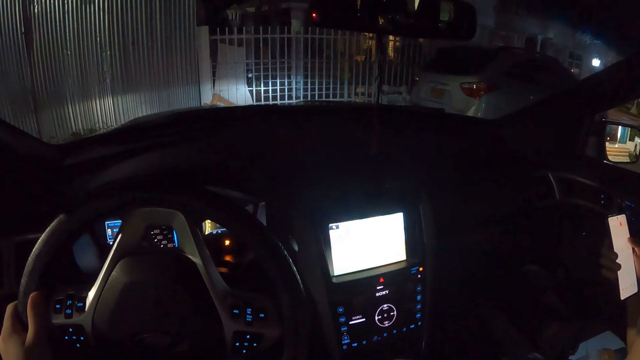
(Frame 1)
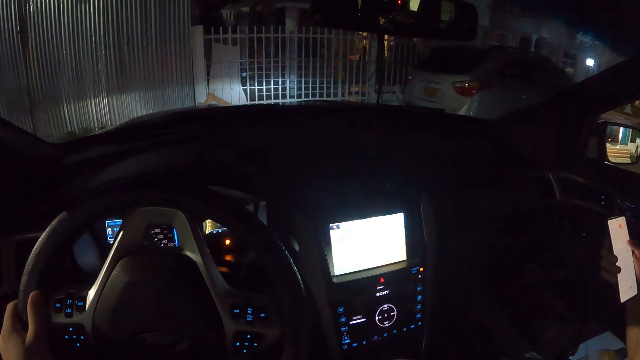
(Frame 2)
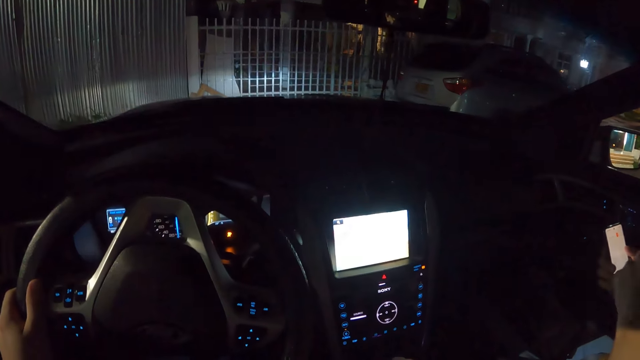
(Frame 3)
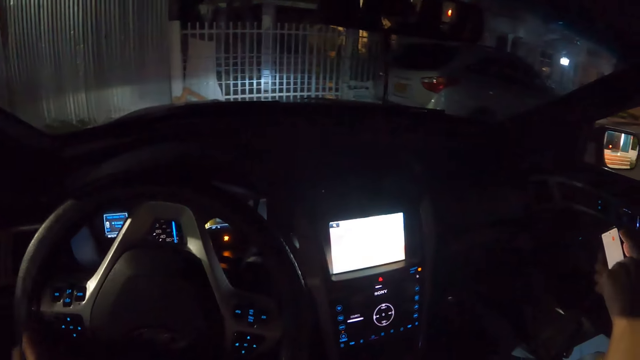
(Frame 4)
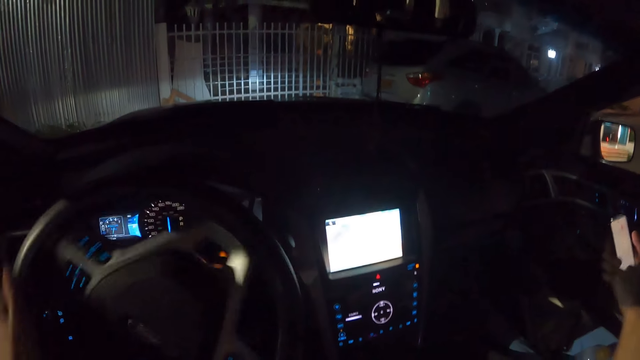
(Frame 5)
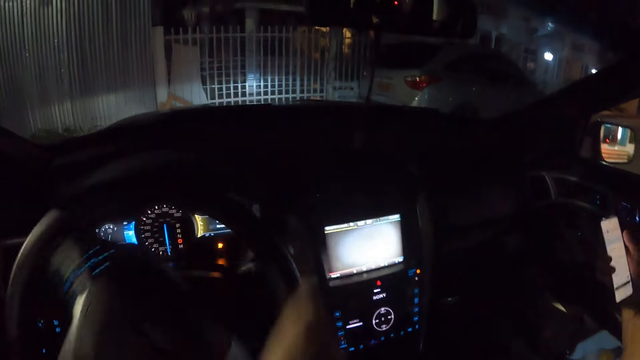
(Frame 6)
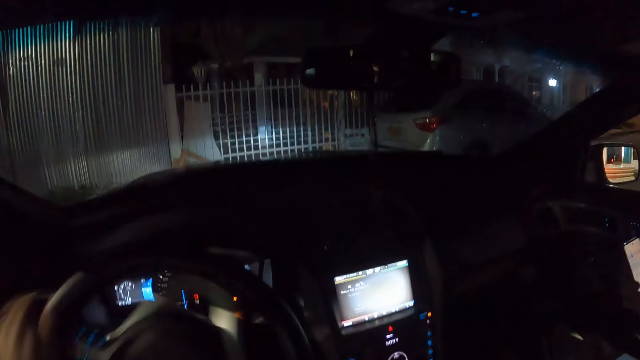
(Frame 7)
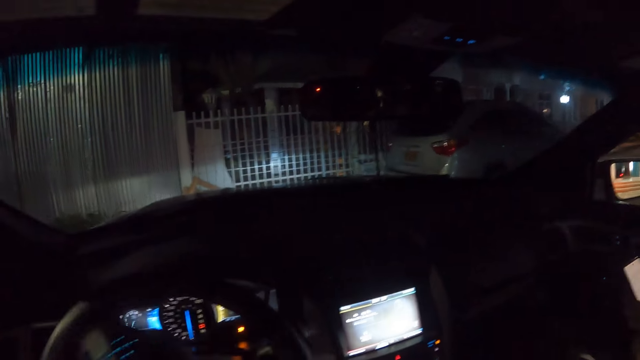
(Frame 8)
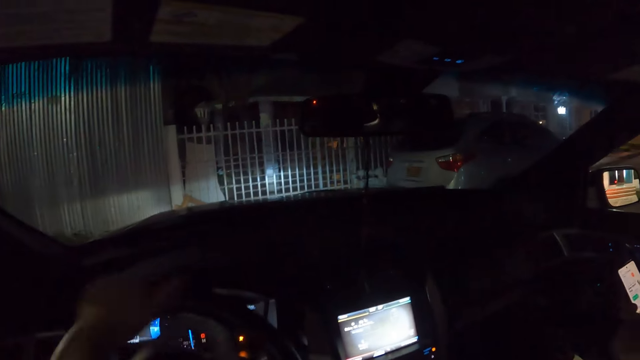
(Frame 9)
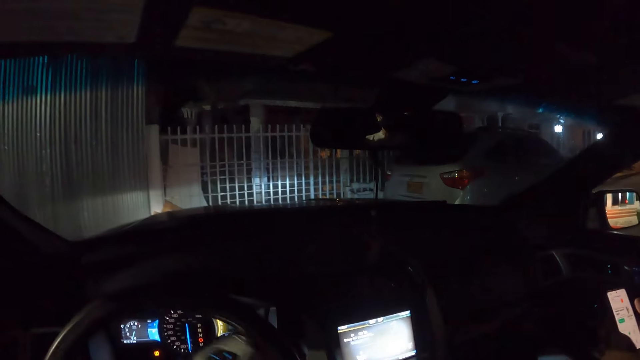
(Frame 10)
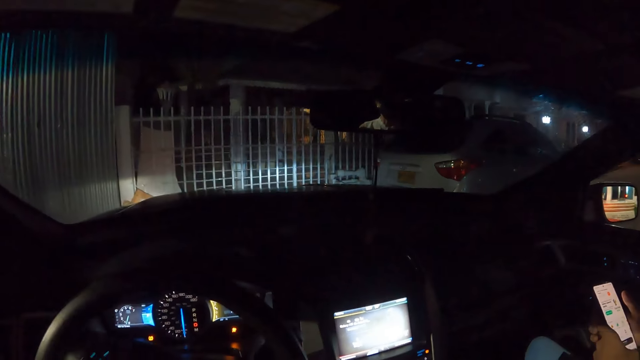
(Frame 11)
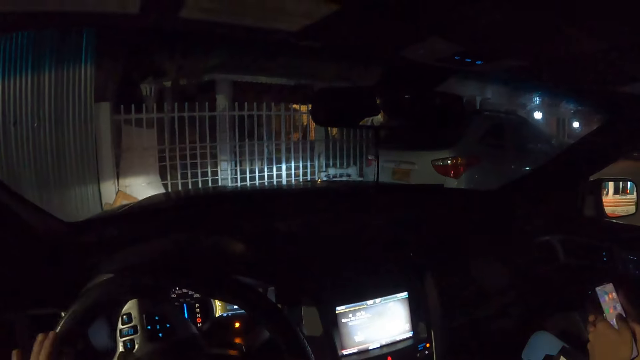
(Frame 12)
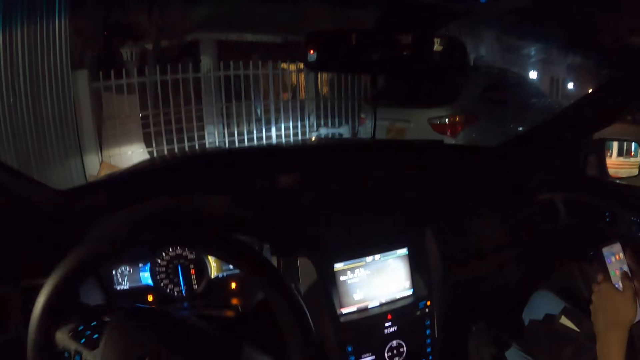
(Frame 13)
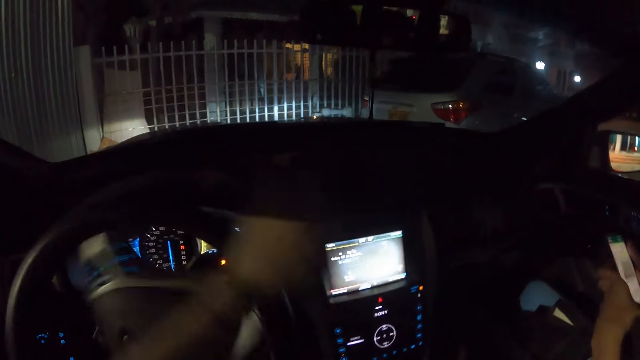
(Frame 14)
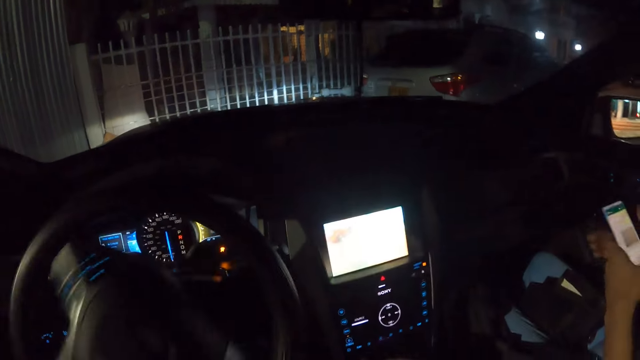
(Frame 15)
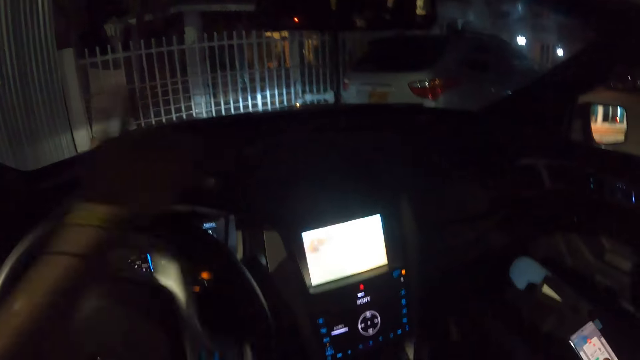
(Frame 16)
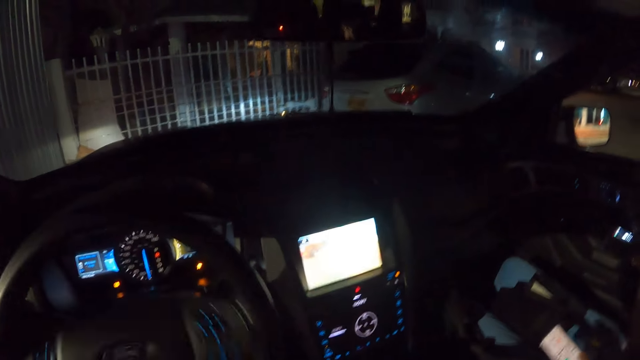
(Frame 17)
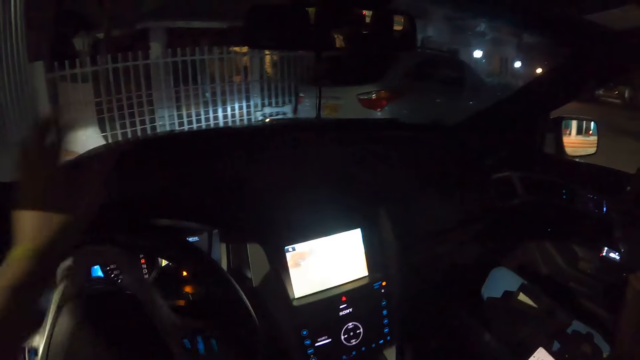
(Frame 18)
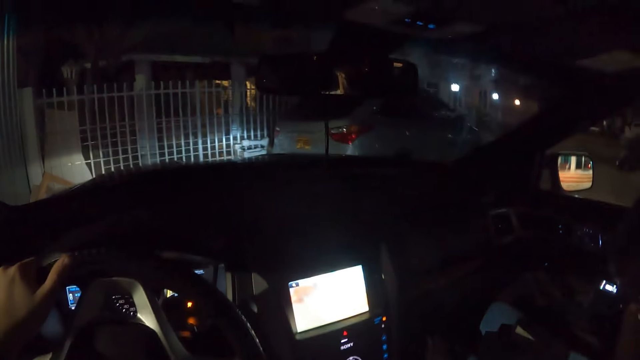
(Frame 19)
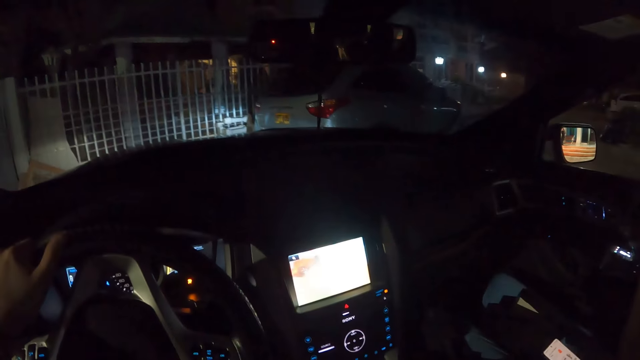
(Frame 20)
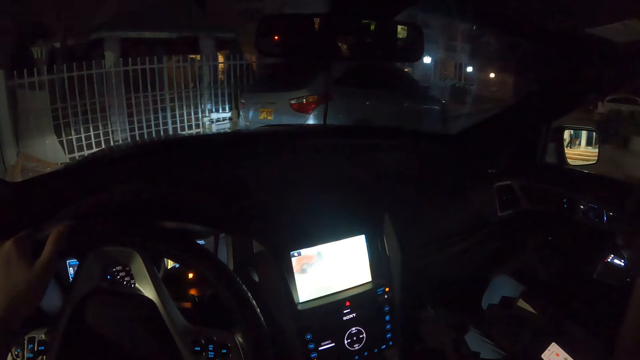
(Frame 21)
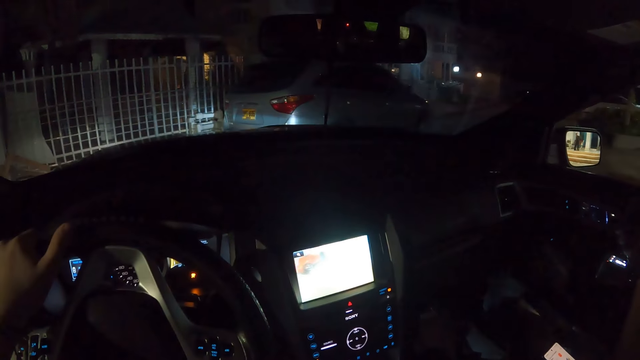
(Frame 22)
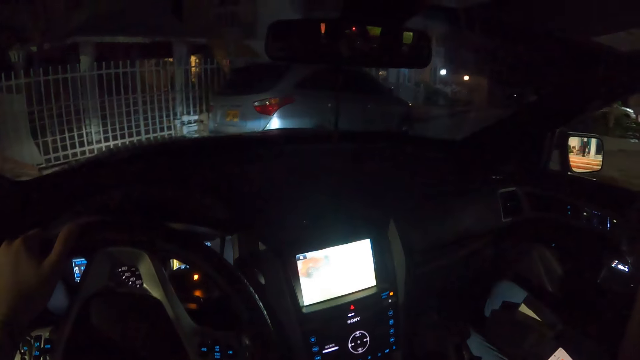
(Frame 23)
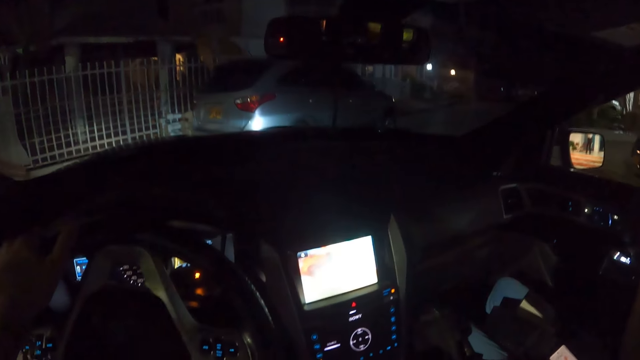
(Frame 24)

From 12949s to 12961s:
The man operates the phone in his right hand with his left hand. The man operates the phone in his right hand with his left hand again. He passes the phone from his right hand to his left hand and operates the phone in his left hand.

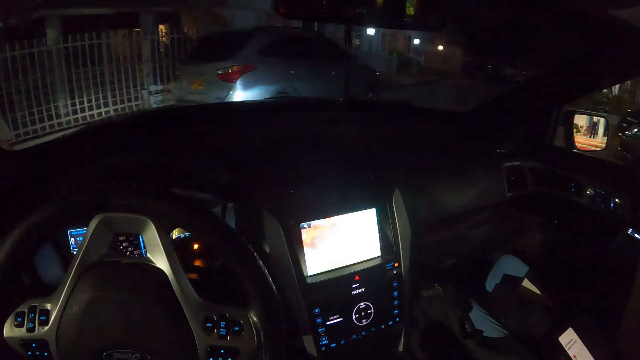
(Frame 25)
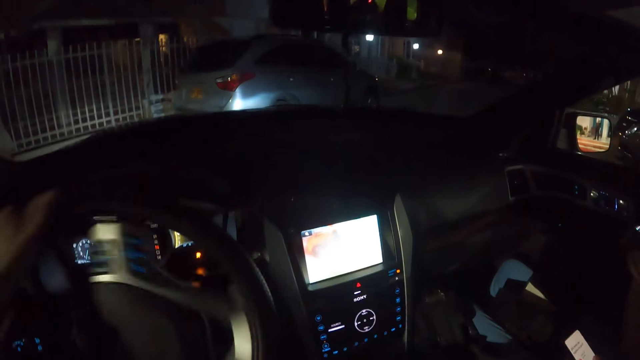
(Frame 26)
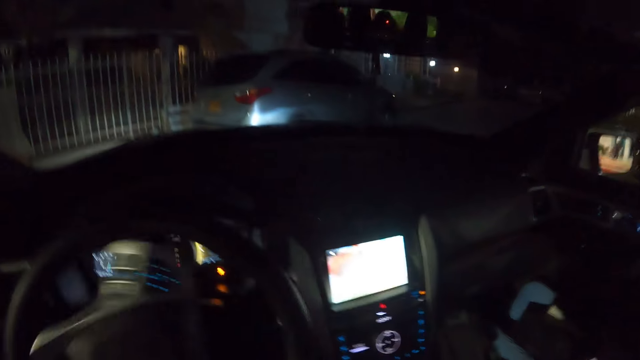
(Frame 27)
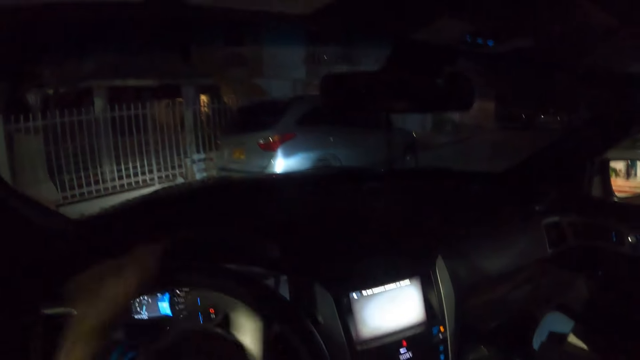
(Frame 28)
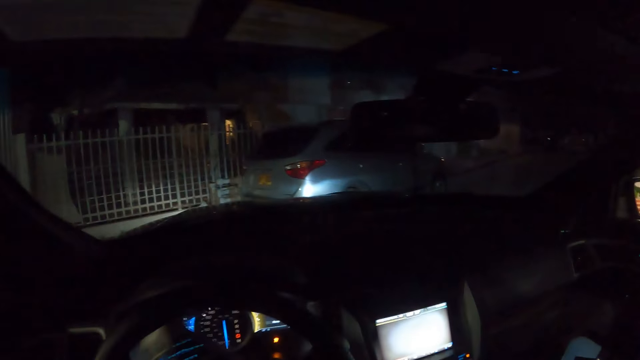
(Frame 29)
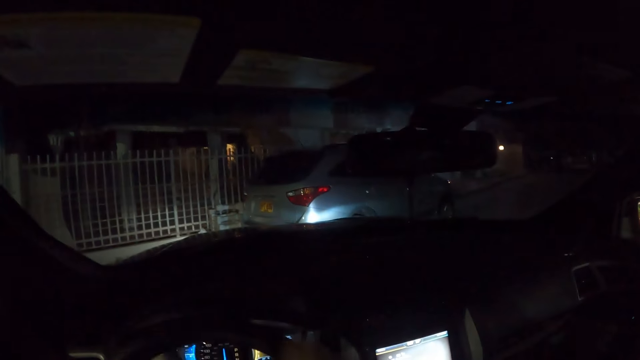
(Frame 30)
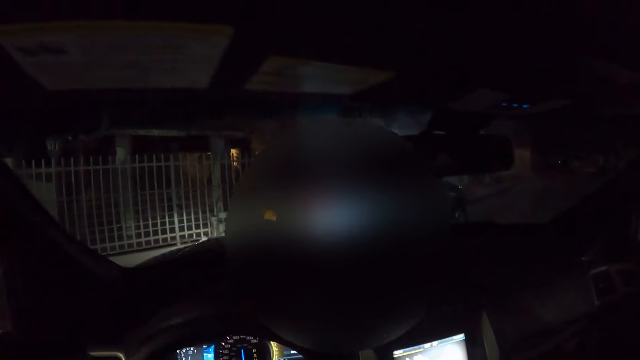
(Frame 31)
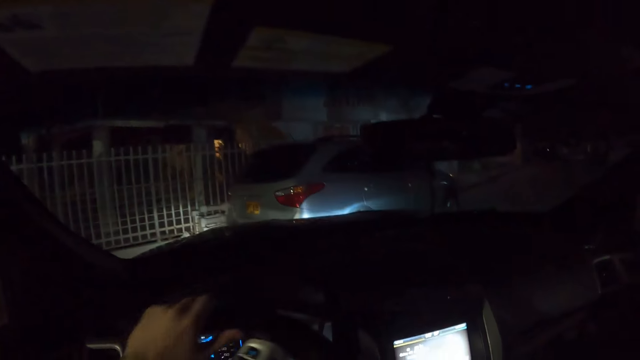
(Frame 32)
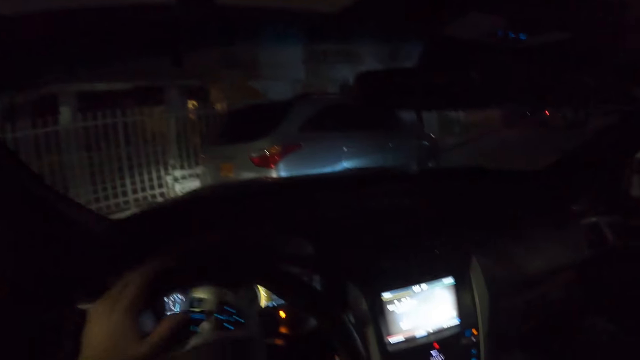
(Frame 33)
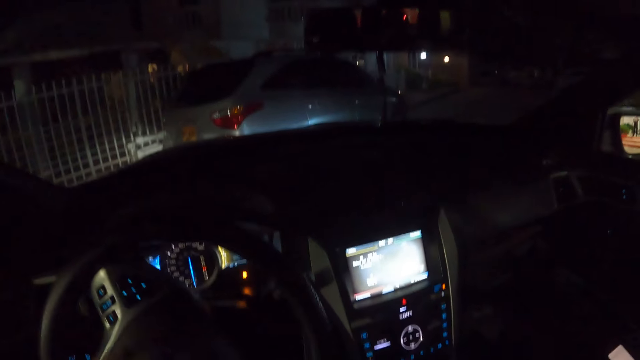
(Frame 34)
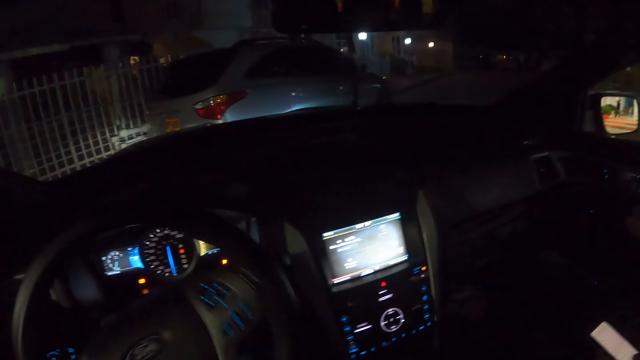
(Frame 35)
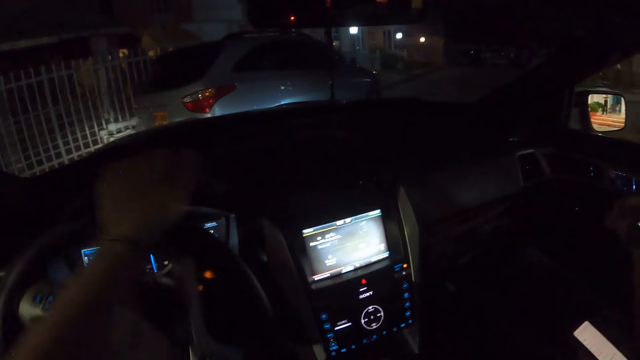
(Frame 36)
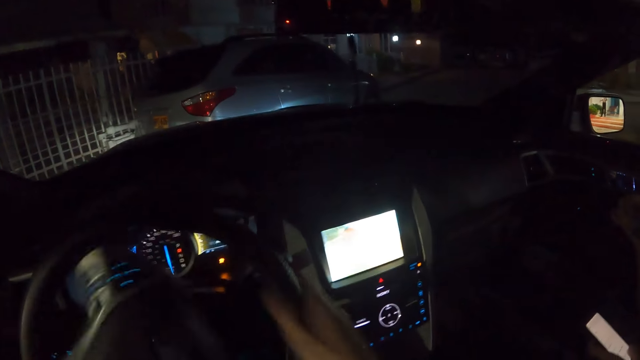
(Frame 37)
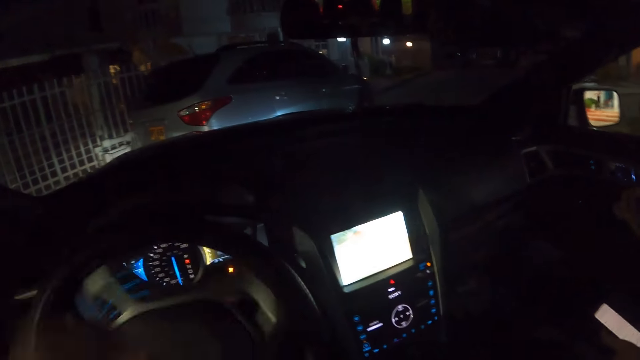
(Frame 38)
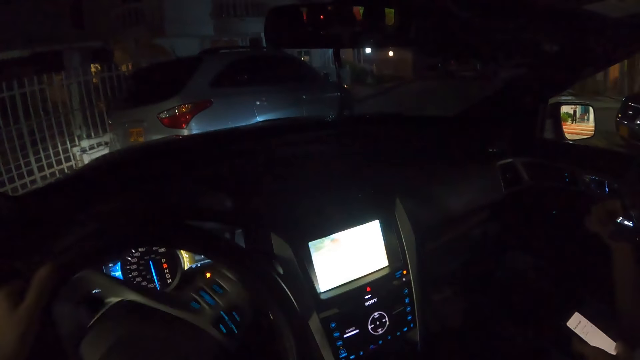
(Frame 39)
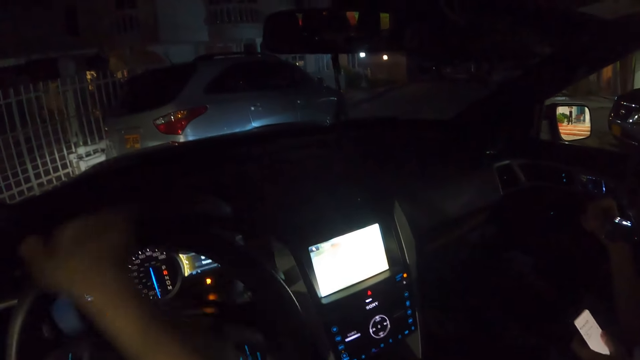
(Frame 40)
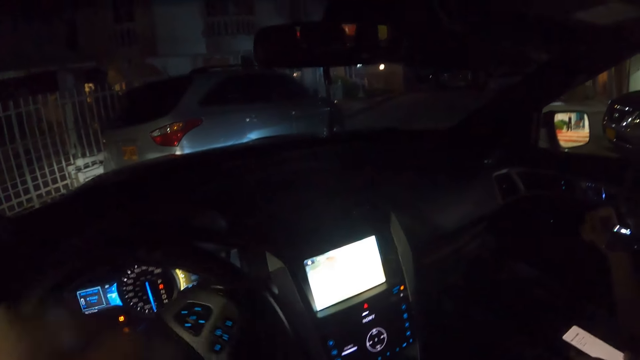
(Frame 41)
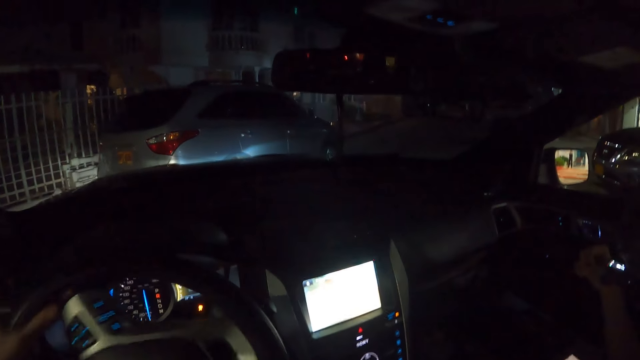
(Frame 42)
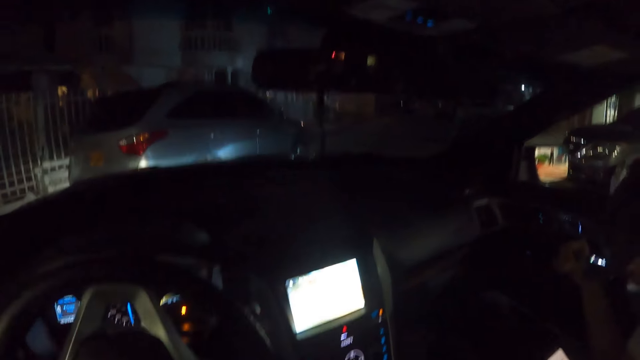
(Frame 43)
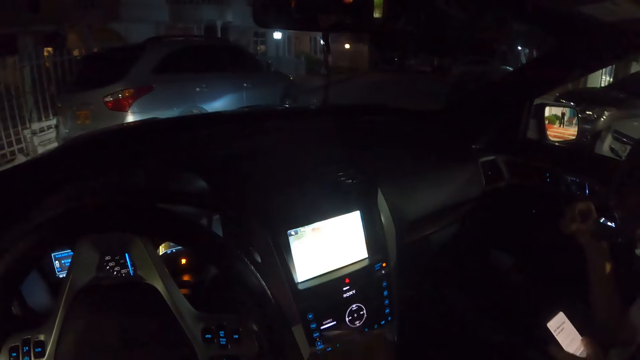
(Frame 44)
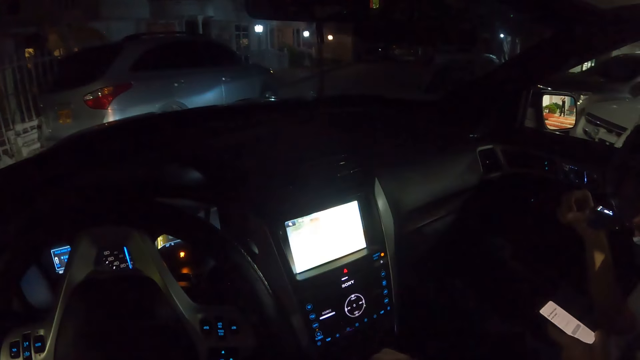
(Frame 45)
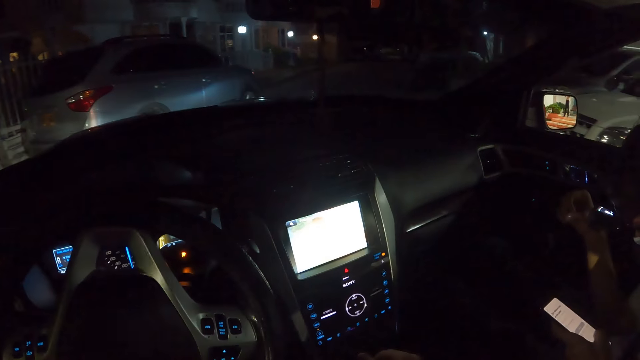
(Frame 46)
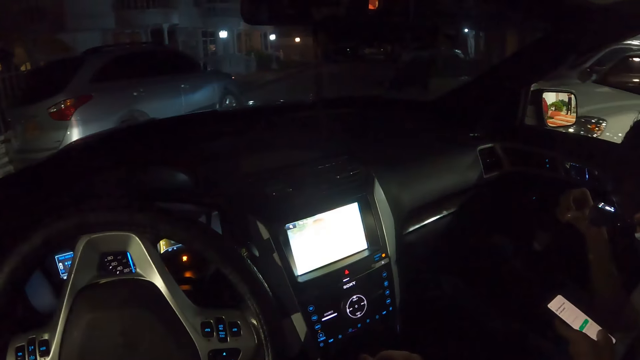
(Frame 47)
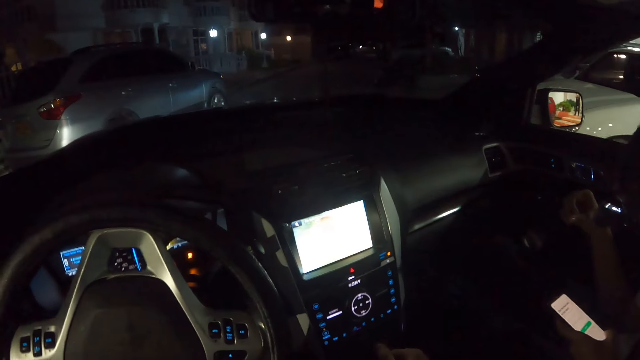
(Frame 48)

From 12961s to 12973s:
The camera wearer holds the steering wheel with both hands. He touches the gear shift of the car with his right hand.
